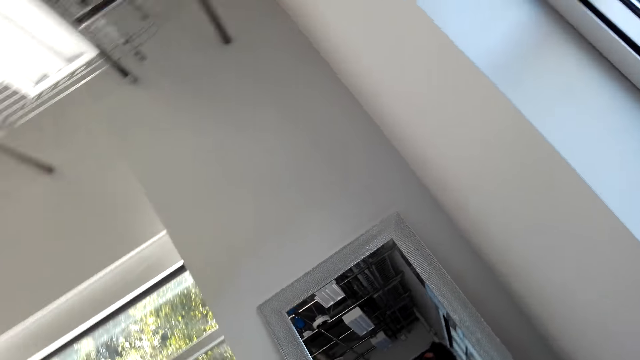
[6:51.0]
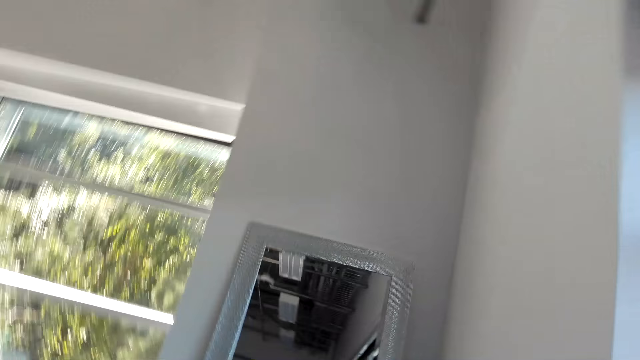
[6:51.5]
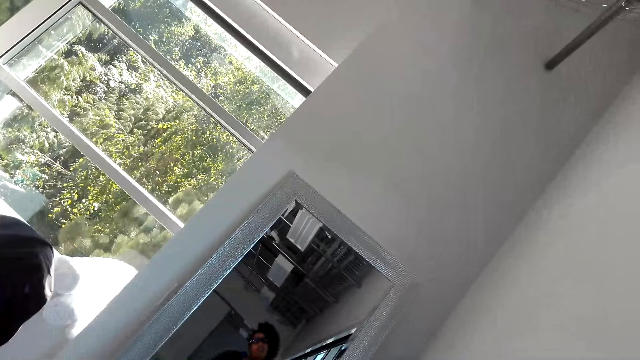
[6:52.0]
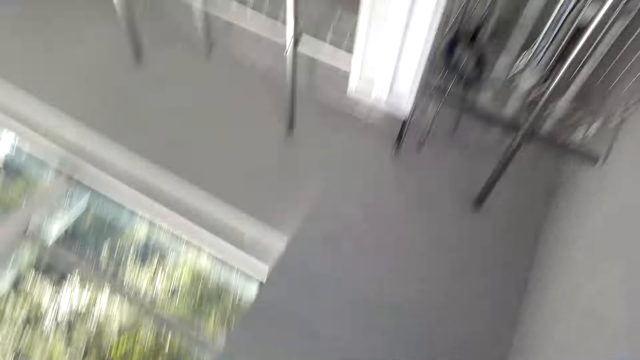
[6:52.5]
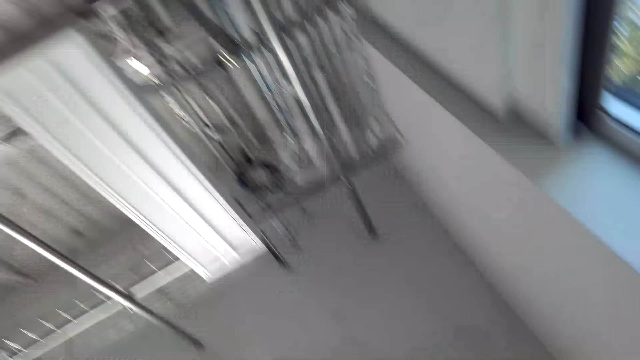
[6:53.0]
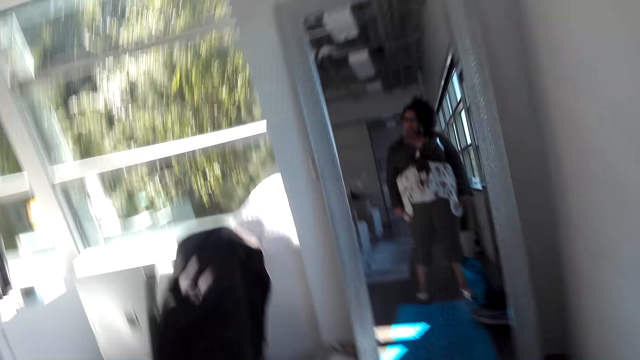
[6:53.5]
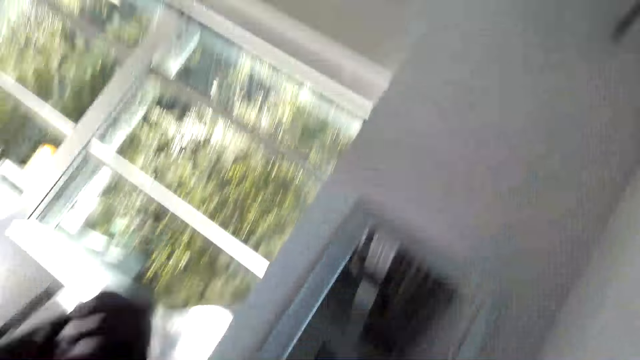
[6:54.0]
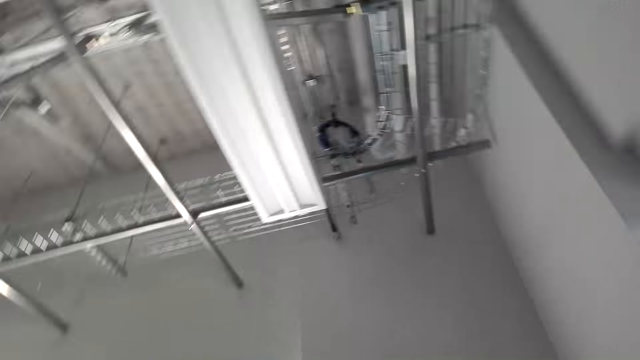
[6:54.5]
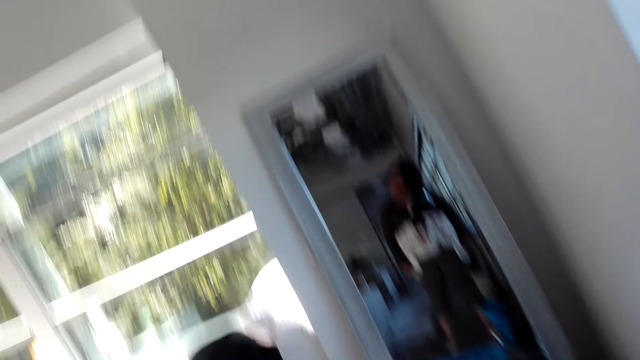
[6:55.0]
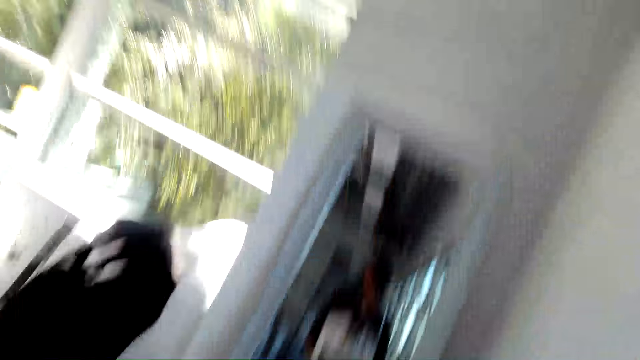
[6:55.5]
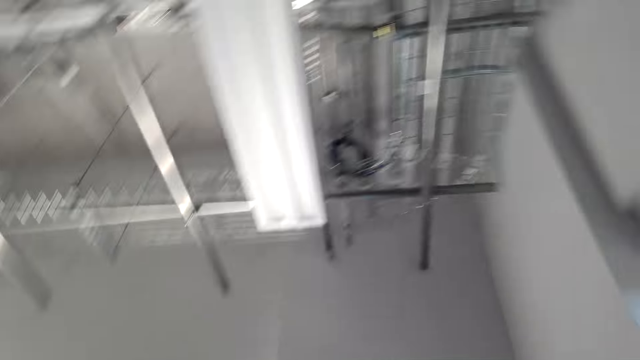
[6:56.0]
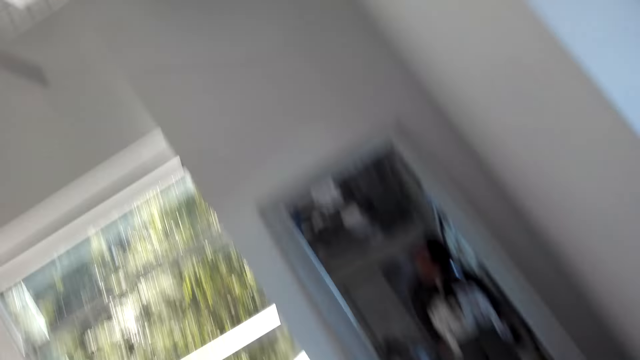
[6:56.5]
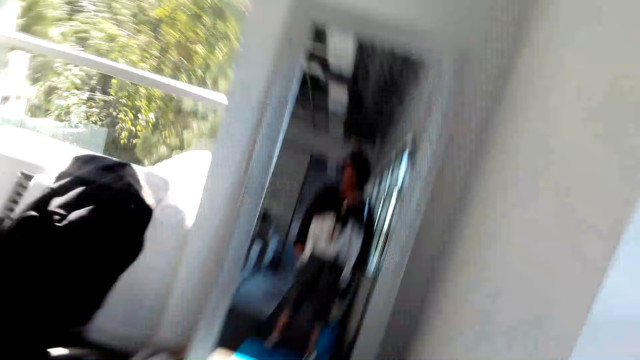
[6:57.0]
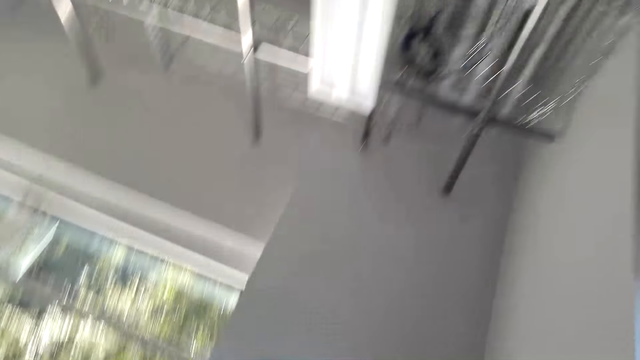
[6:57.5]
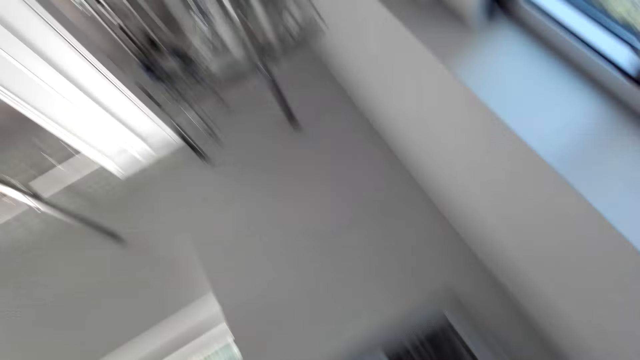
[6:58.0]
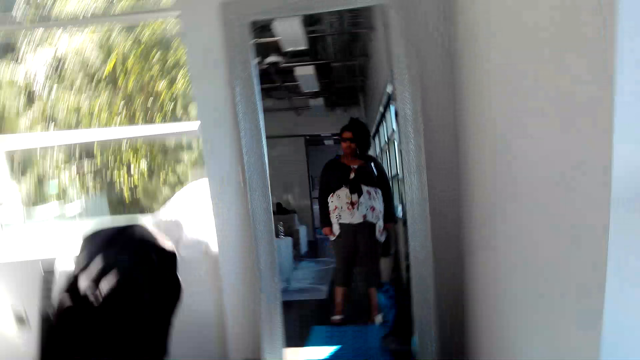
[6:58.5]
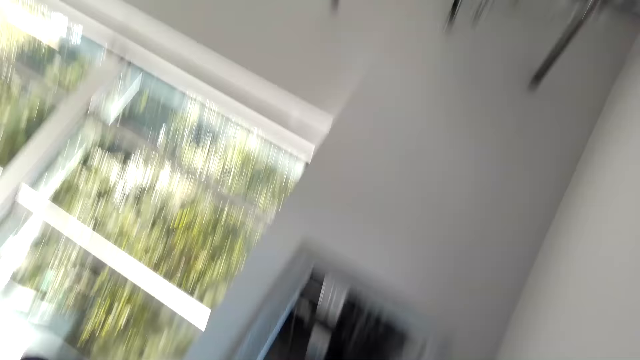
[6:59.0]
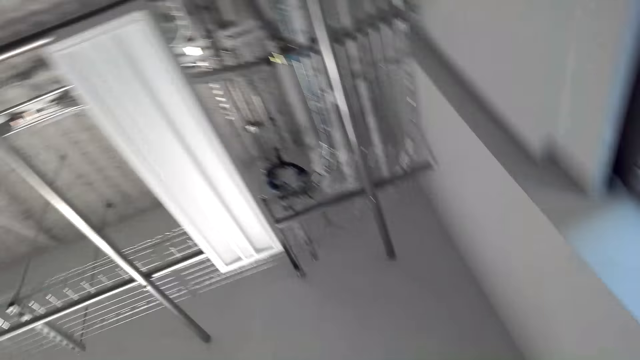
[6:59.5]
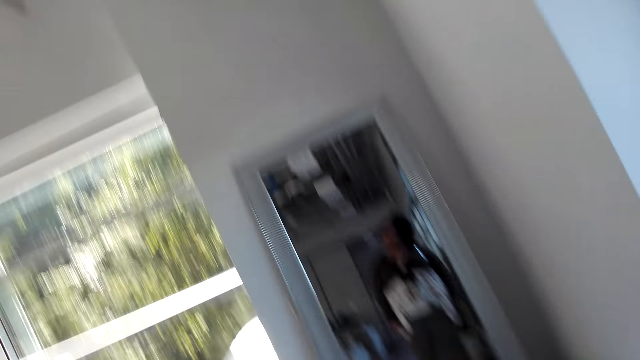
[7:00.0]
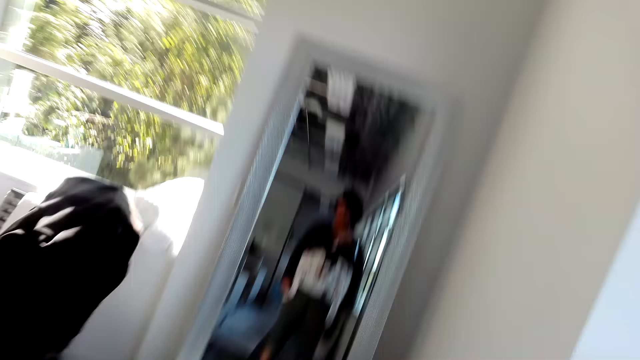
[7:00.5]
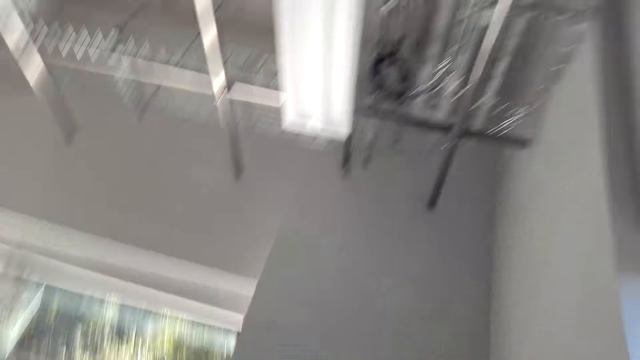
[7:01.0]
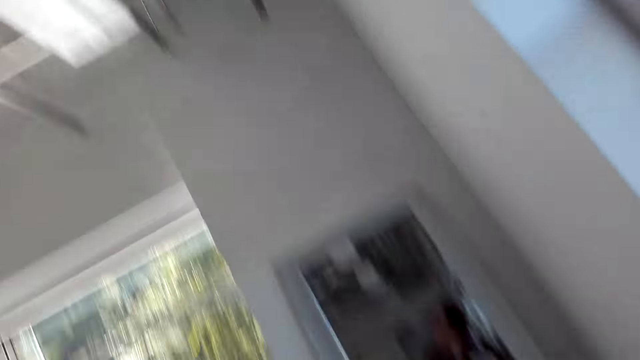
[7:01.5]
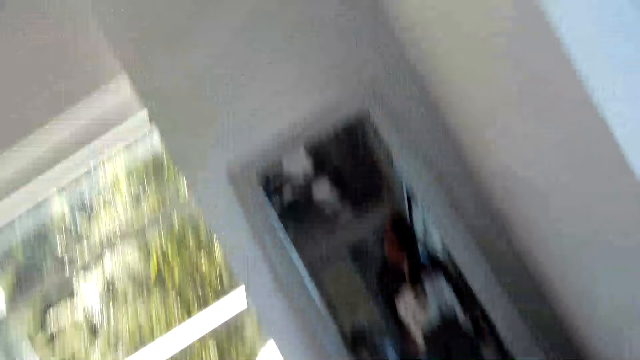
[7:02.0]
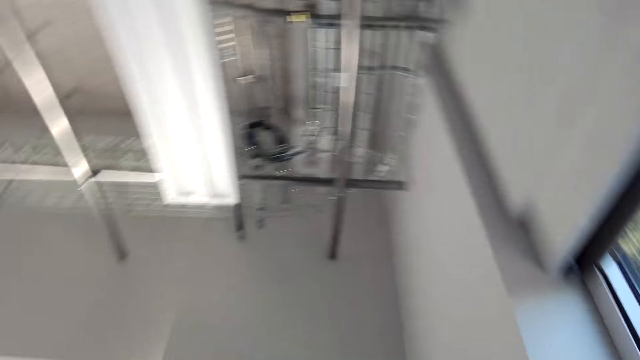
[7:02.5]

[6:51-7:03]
The camera wearer looks around the room. They shake their head.

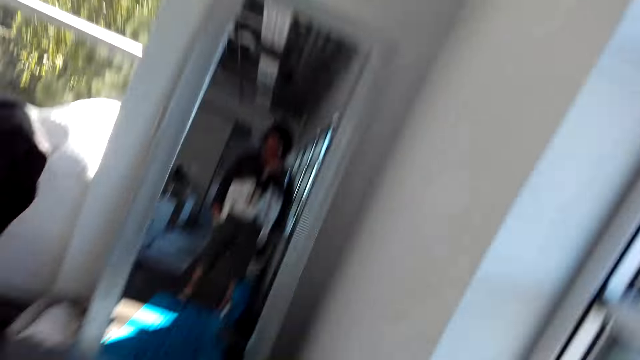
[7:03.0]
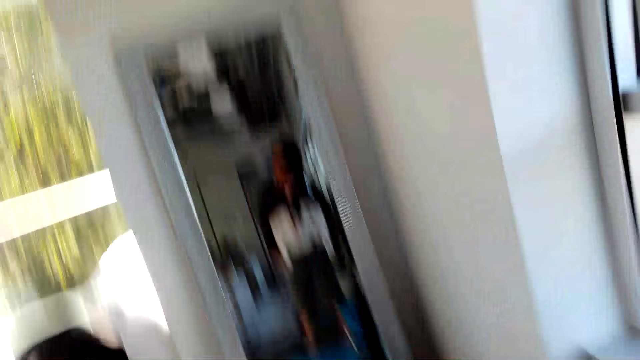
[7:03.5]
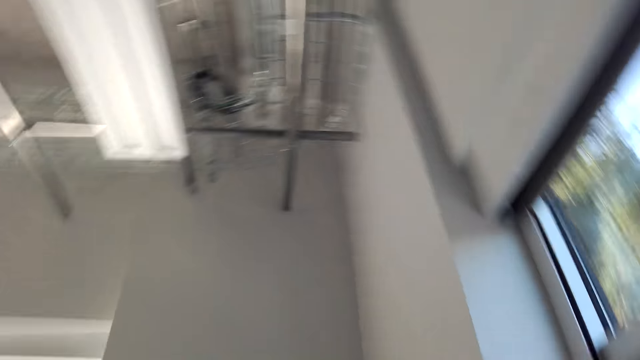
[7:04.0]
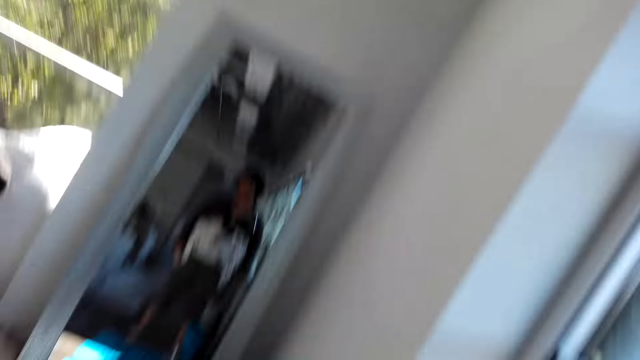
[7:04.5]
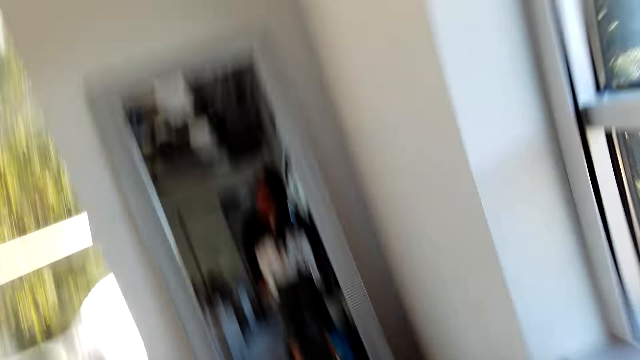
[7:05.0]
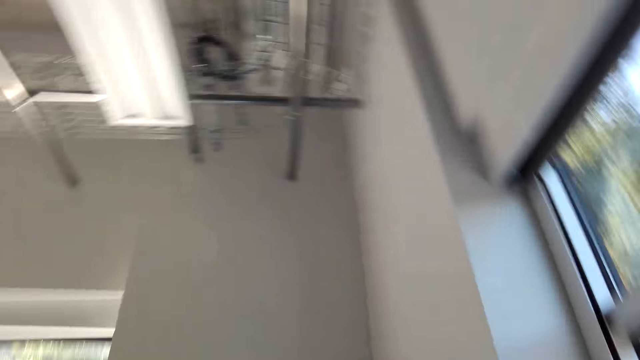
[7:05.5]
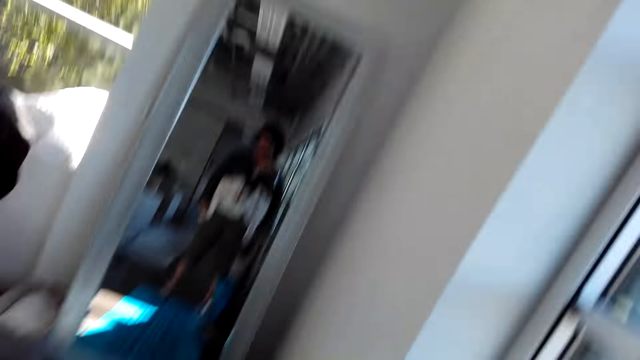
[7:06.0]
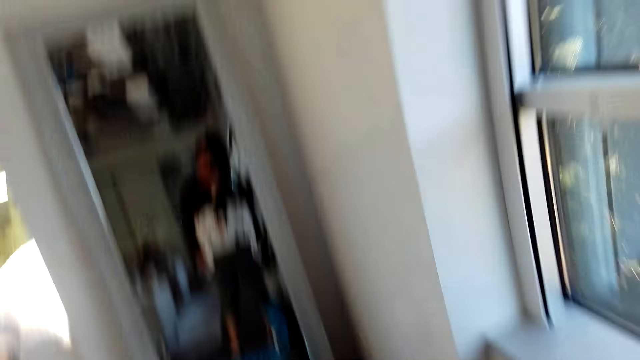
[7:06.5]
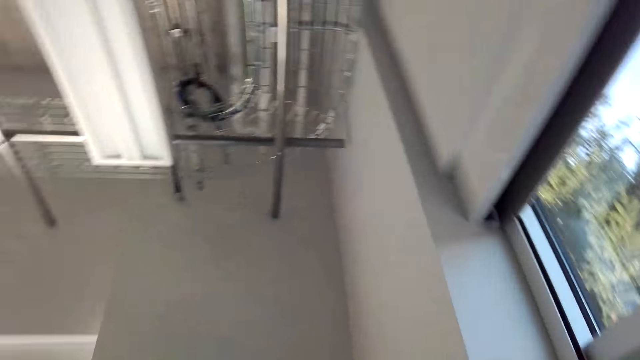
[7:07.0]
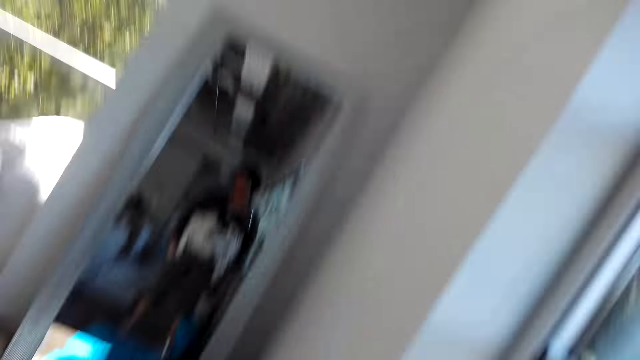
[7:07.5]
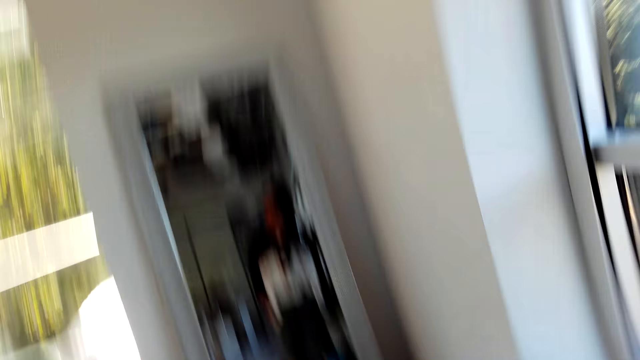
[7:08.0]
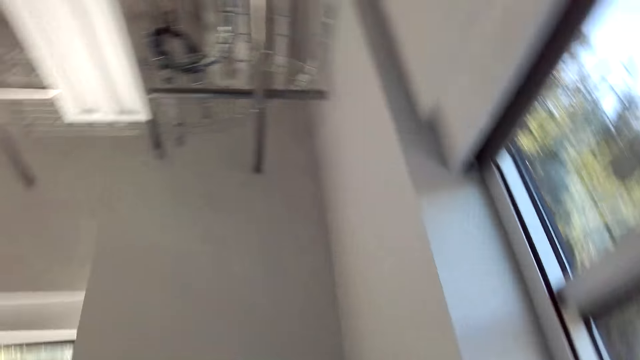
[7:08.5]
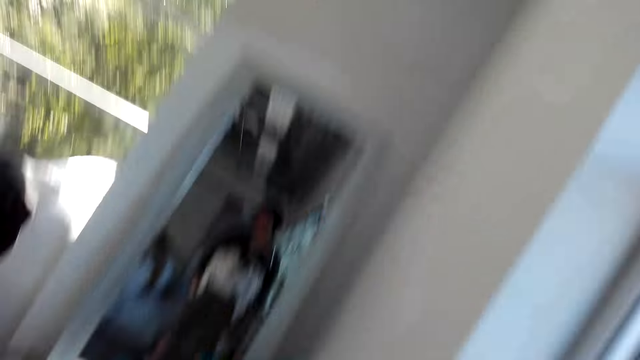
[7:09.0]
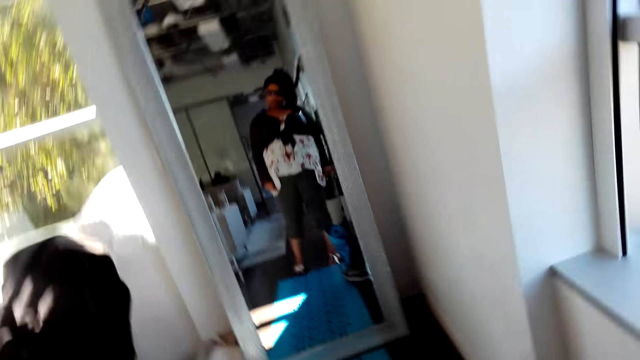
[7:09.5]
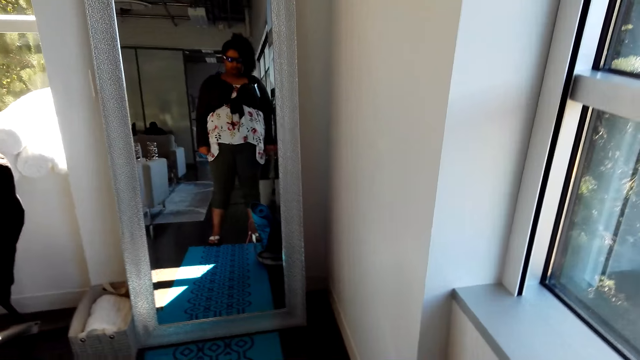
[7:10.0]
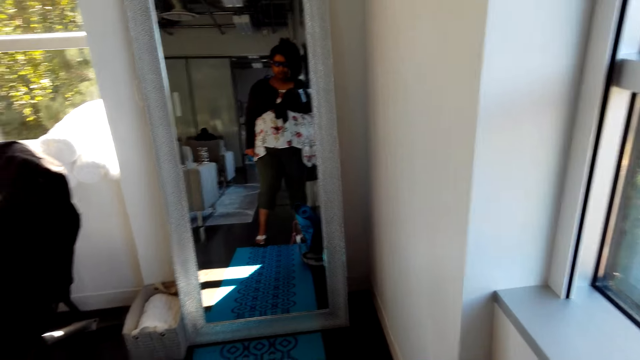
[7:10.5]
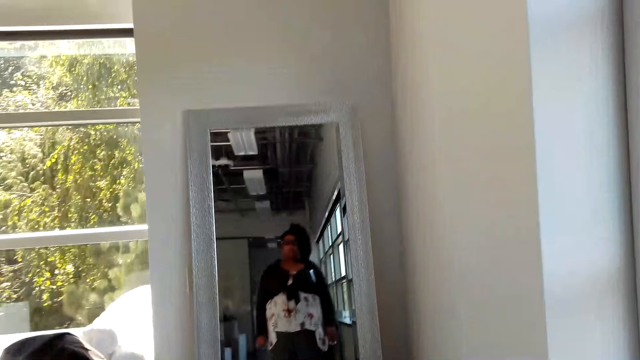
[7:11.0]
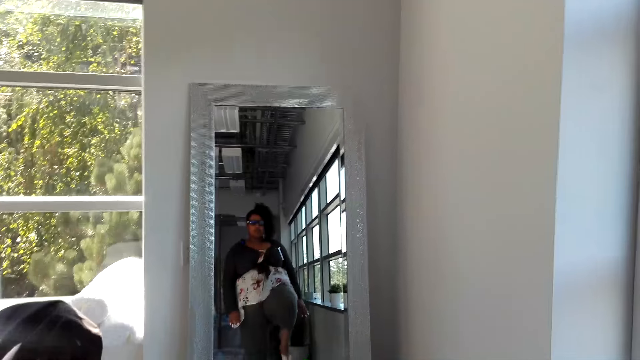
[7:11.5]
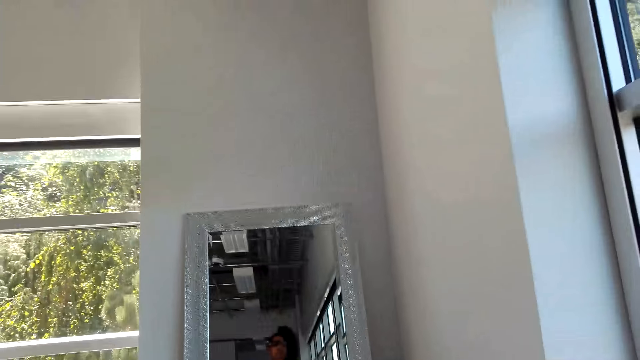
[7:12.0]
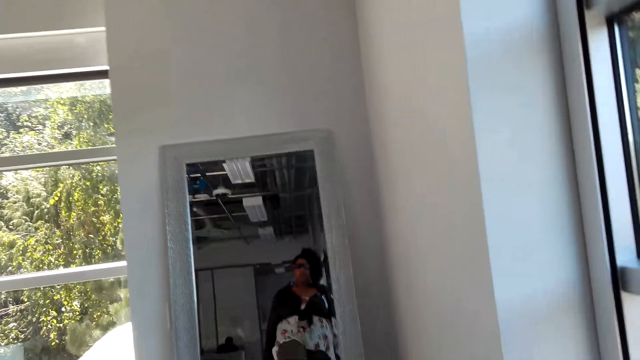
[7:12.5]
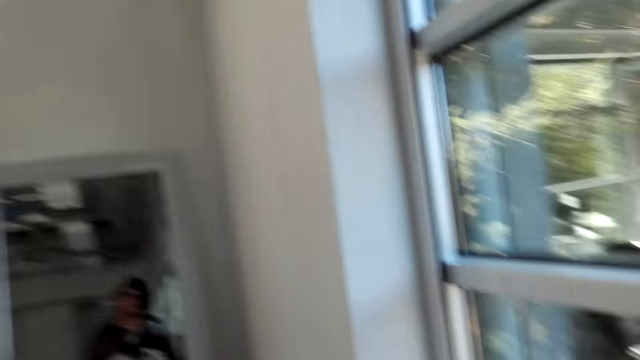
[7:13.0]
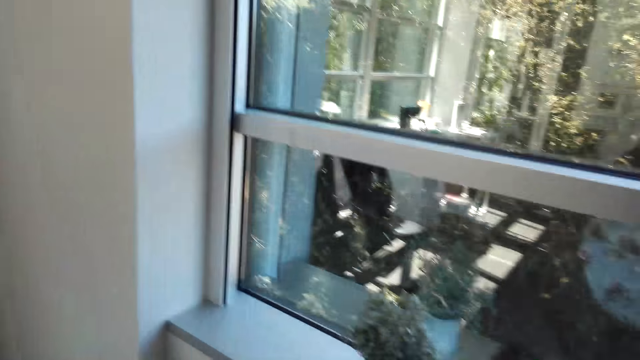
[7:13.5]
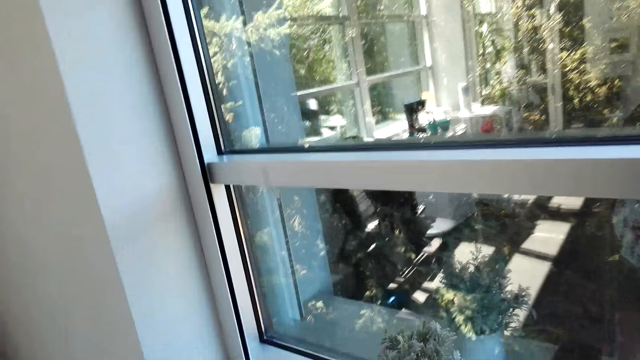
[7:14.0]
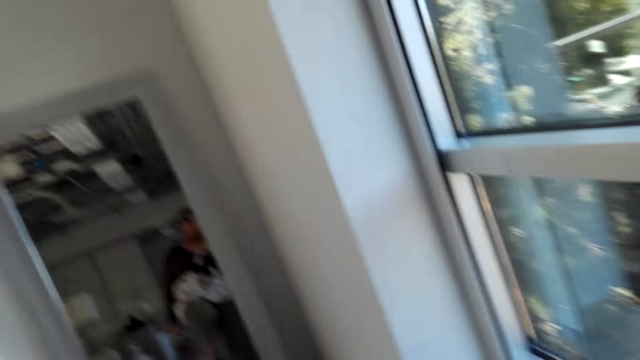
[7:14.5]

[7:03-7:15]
The camera wearer does some exercise. They stare at the mirror.
